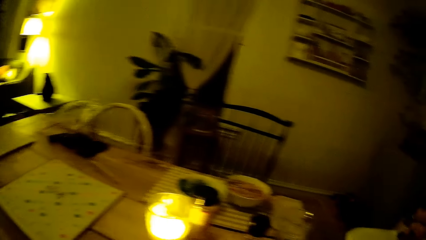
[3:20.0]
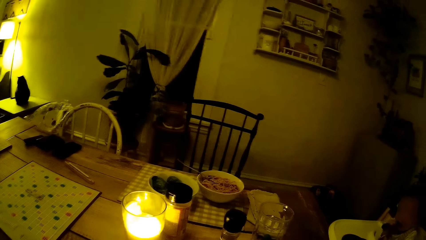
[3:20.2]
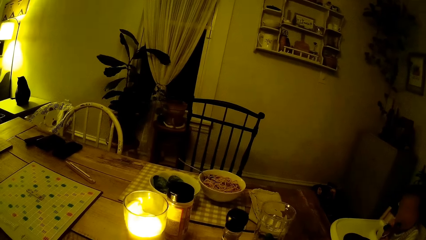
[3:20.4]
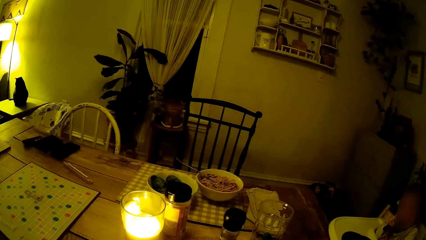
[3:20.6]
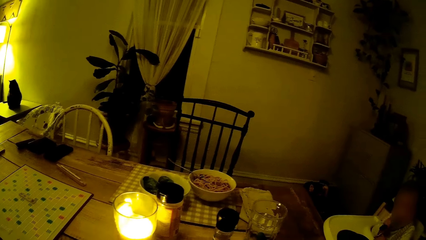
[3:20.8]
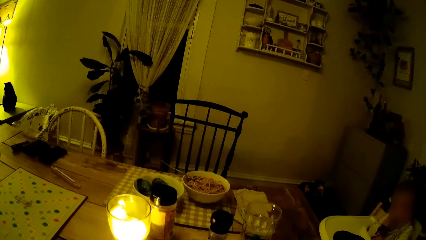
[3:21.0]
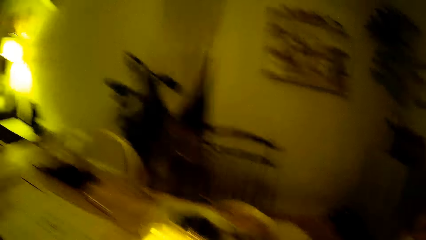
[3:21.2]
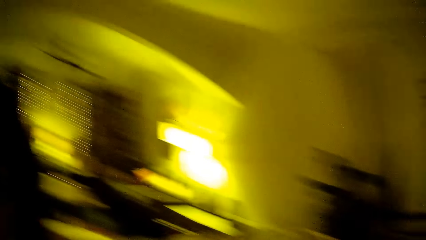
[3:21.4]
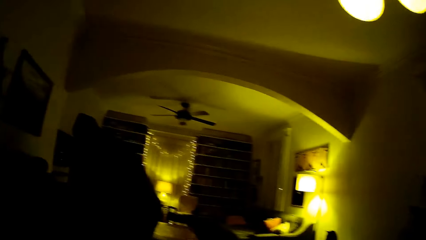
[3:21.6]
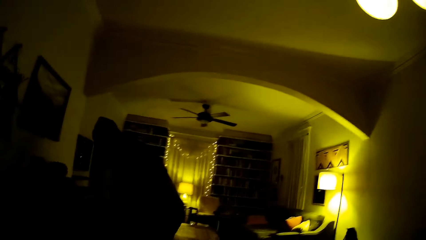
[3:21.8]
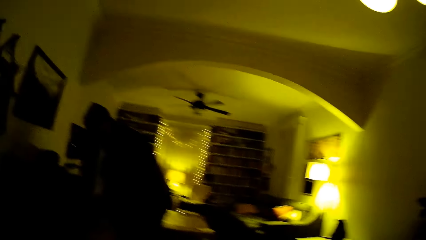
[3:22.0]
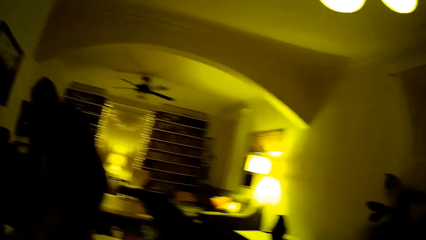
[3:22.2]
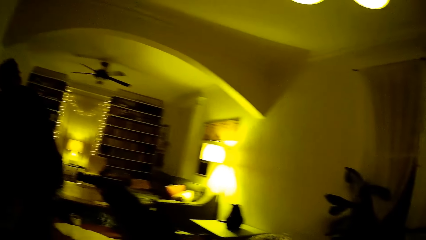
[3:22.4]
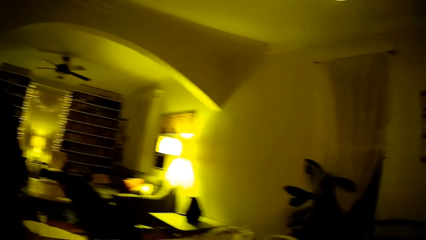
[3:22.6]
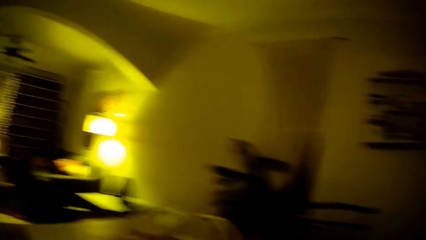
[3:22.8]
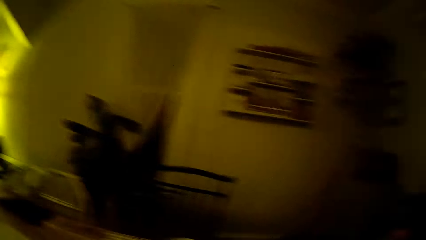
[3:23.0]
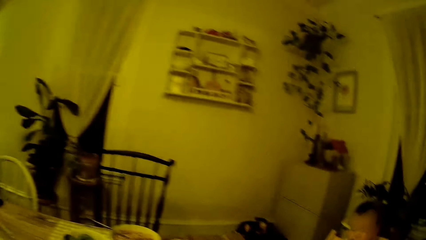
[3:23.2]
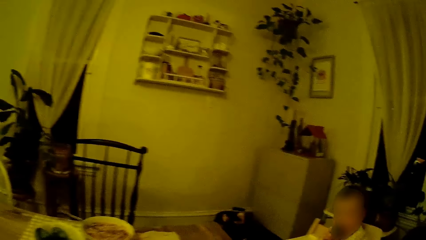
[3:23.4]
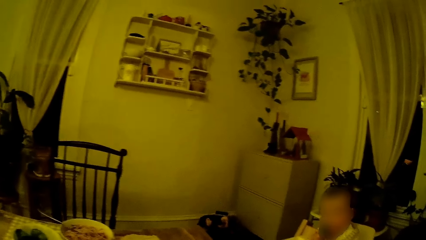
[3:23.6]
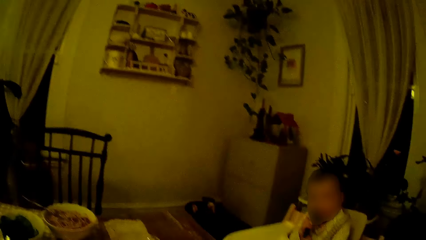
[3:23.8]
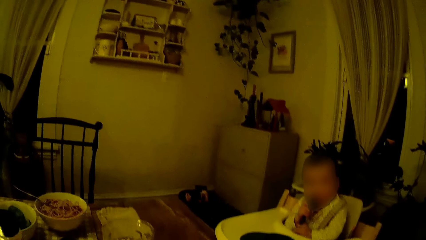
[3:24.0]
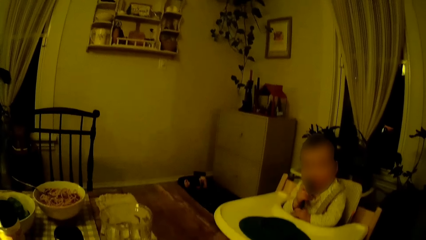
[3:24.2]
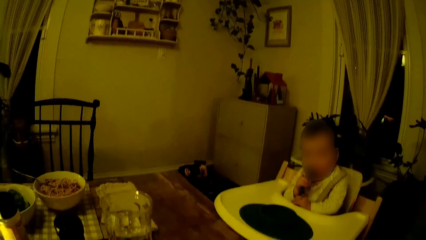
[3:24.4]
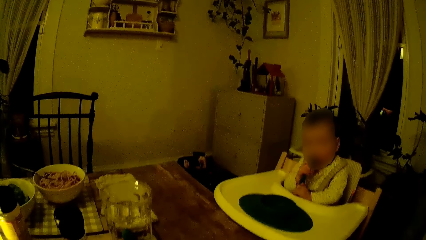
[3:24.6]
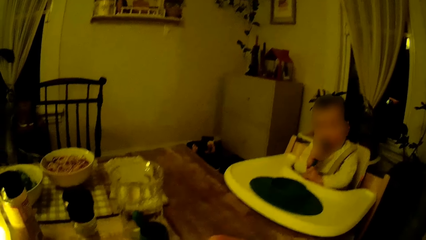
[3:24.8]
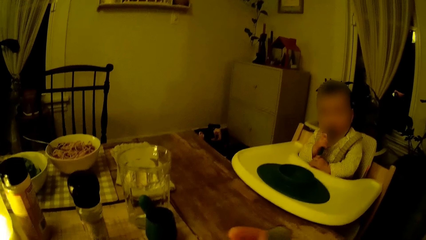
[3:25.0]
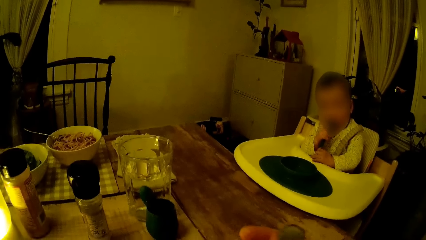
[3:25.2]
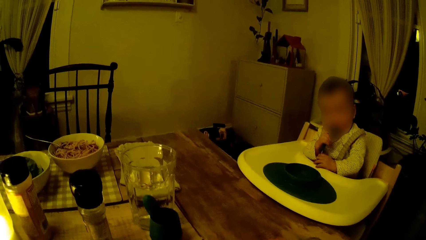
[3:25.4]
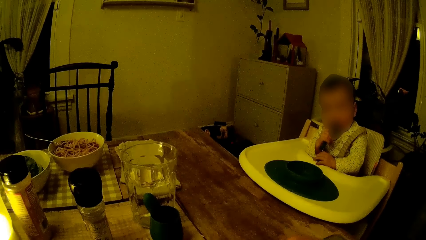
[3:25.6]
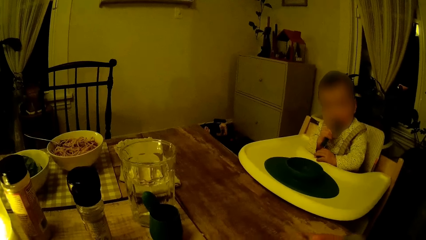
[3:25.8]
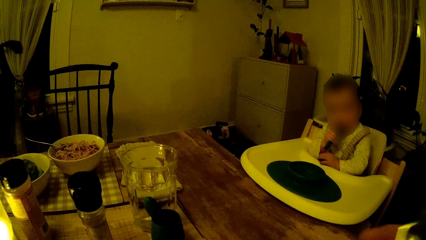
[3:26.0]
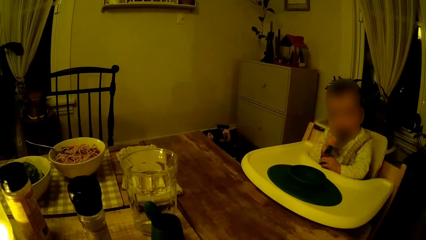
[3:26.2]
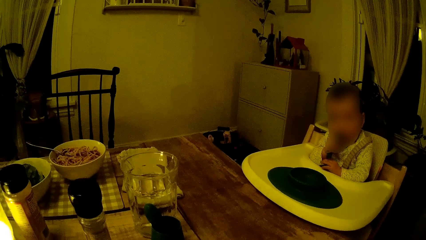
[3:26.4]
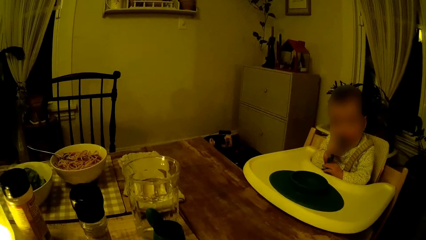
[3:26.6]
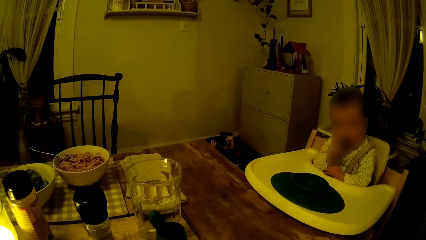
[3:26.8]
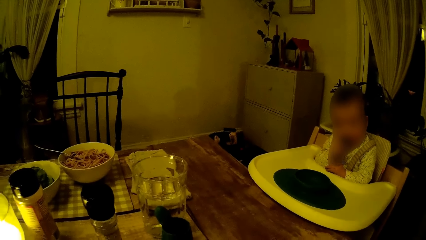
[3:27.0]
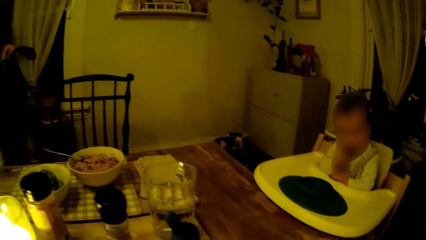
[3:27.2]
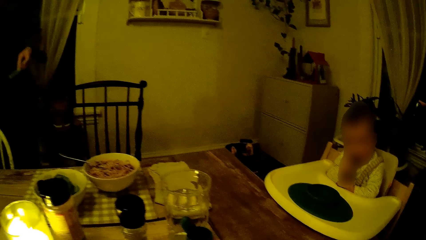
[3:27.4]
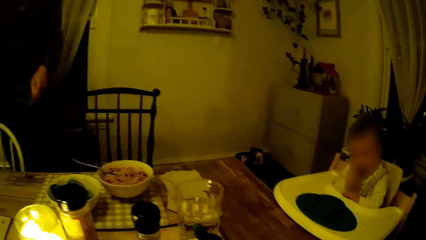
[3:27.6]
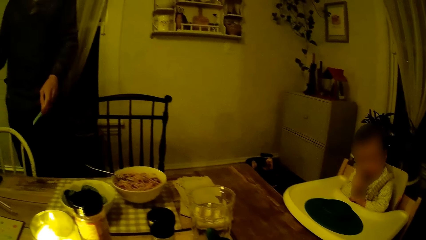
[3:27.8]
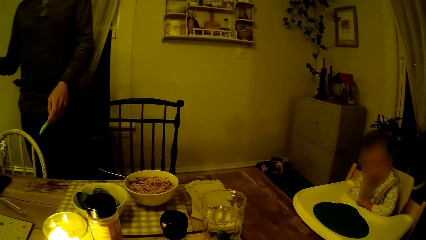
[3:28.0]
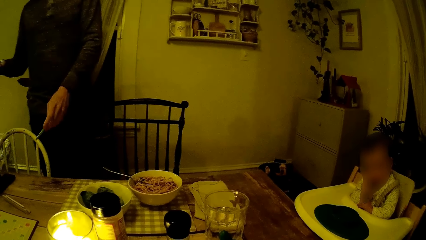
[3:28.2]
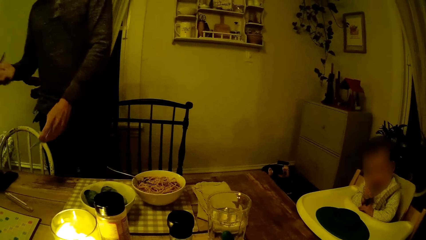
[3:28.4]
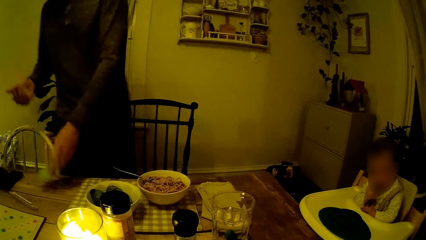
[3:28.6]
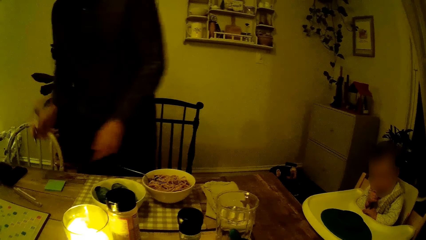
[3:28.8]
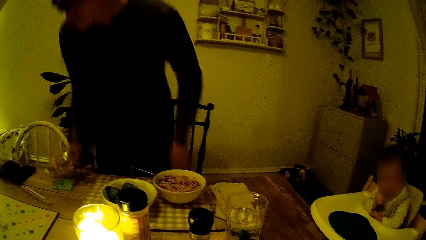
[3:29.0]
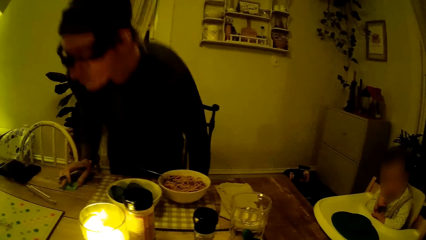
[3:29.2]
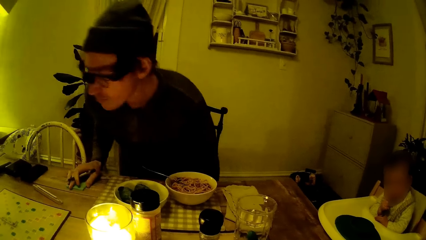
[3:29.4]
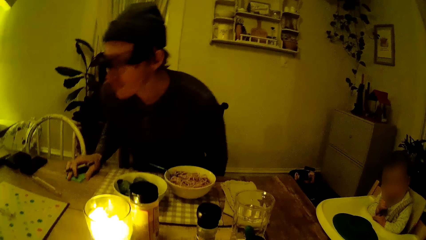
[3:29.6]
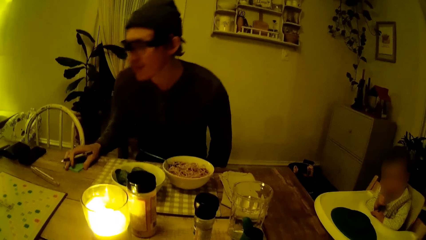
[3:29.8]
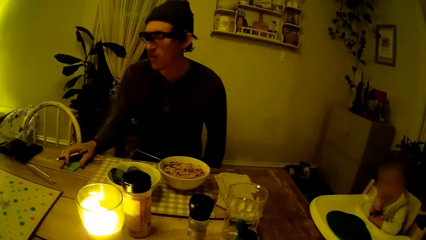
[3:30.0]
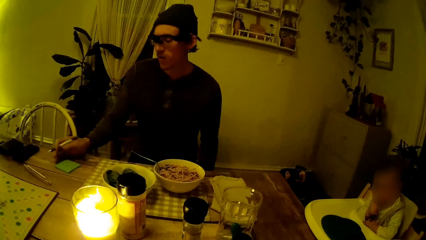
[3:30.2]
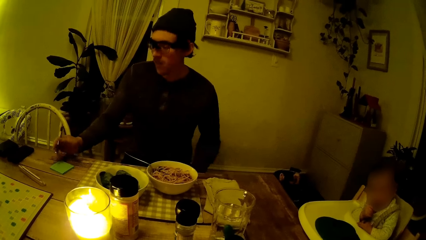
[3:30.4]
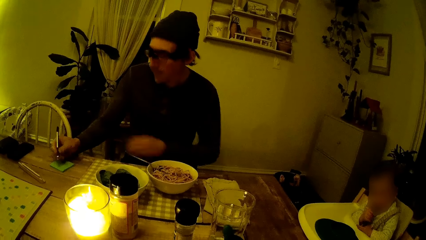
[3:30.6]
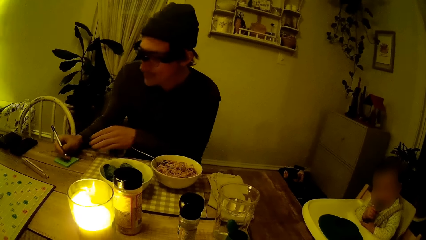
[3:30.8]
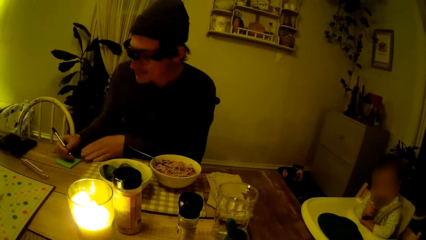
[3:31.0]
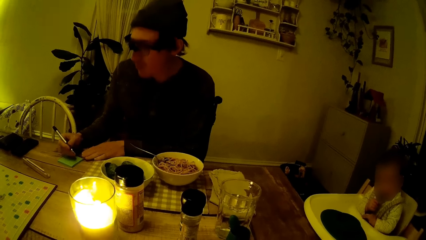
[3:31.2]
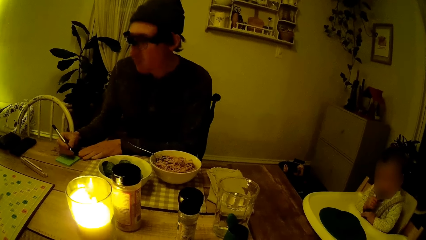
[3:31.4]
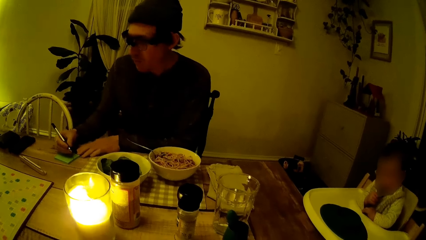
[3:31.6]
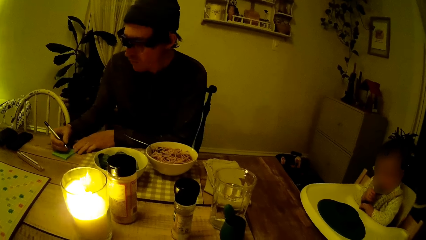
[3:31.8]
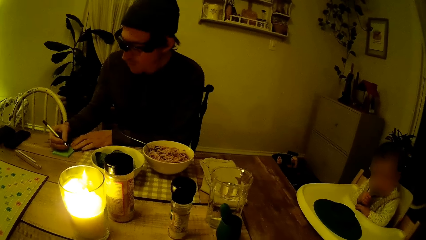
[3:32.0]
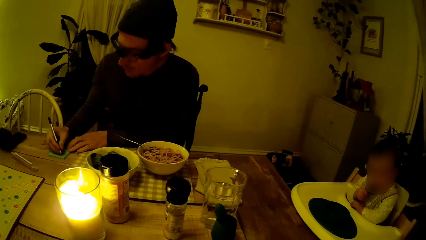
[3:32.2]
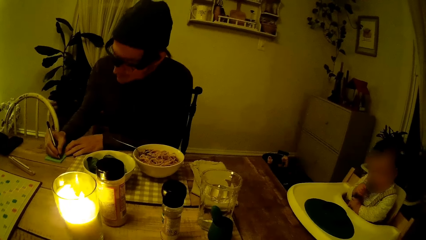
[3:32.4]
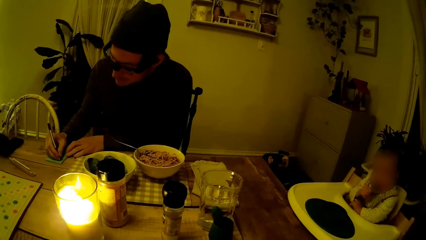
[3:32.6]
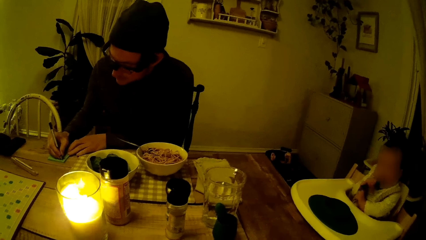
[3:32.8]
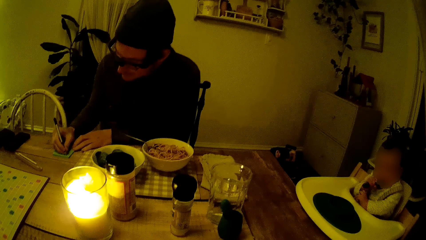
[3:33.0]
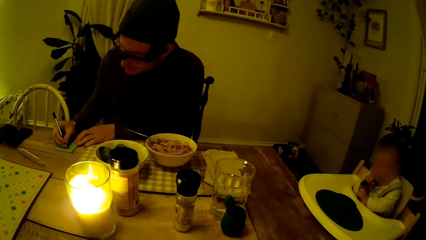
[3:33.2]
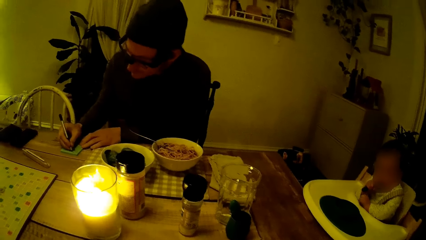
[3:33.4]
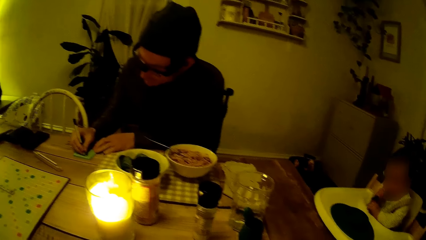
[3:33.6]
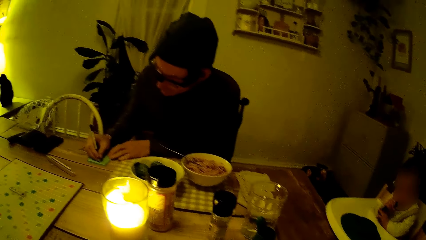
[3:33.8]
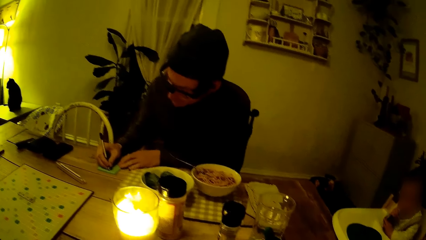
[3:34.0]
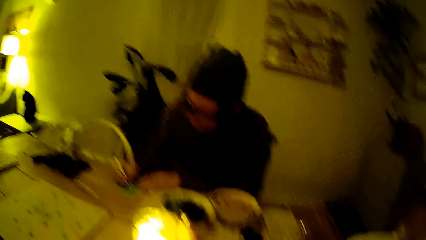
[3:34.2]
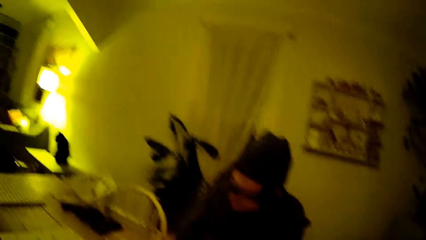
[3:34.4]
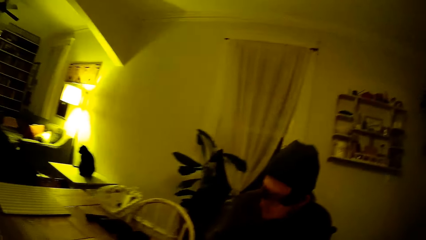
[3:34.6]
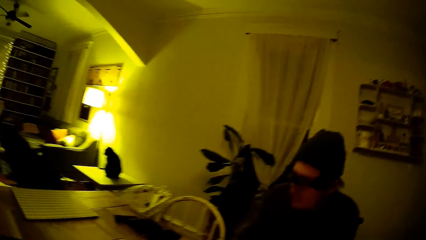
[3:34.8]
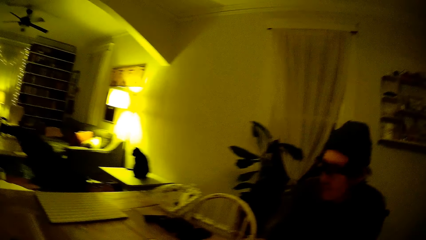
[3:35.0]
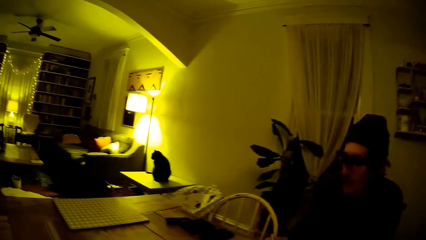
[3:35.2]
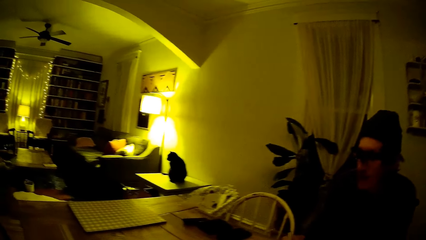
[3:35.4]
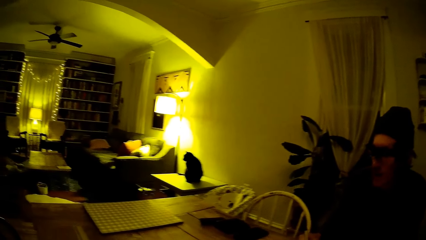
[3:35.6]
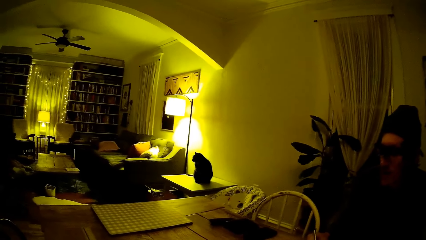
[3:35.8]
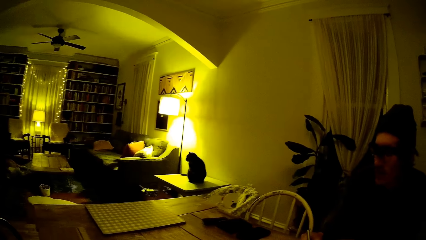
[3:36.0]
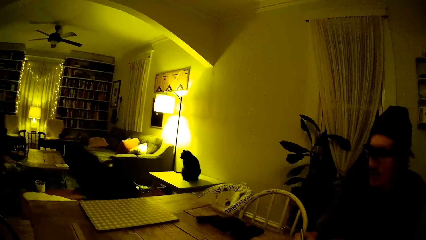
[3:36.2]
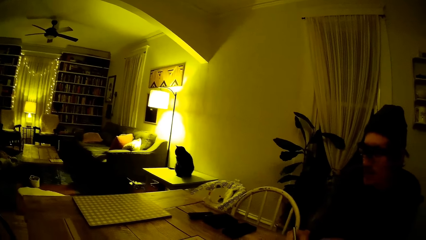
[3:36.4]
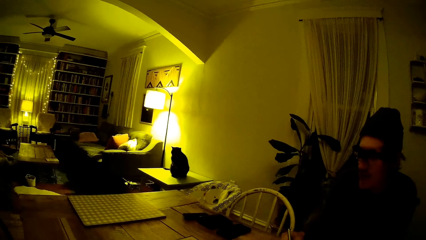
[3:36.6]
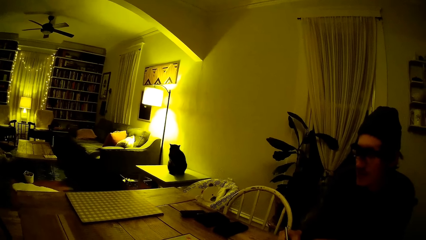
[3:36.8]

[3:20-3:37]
The man drops the sticky pad in his left hand on the table. He sits on the chair by the table. He writes in the sticky pad with the pen in his right hand.
